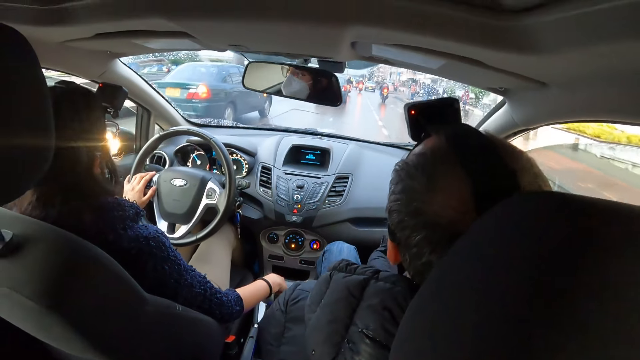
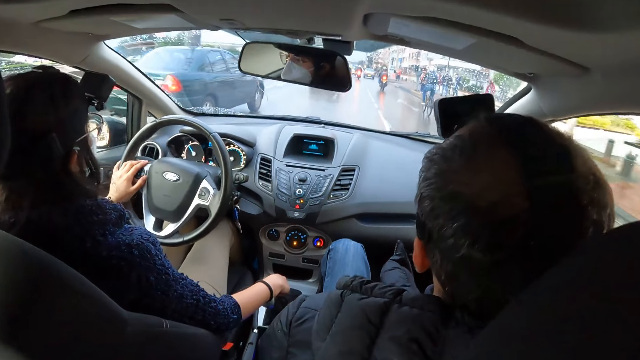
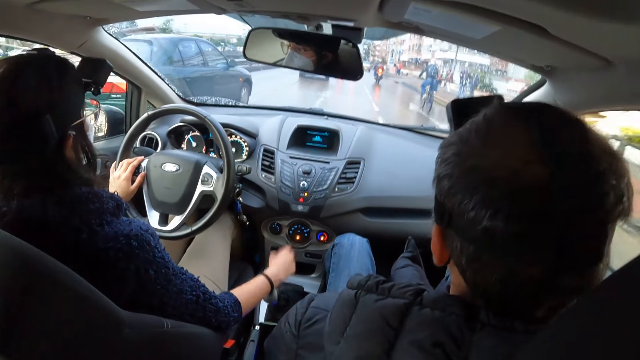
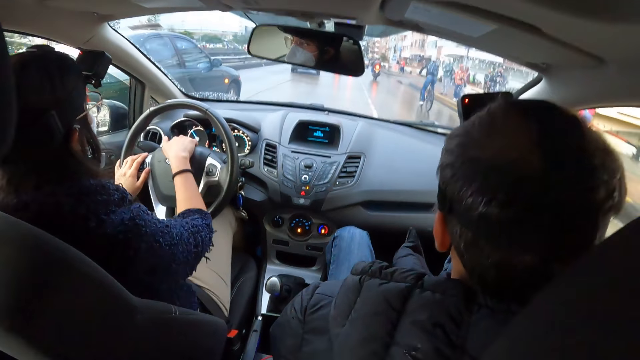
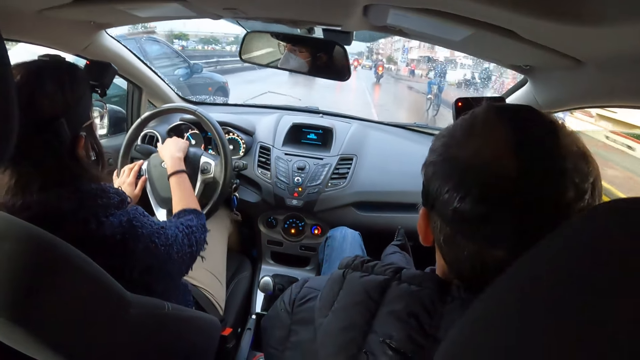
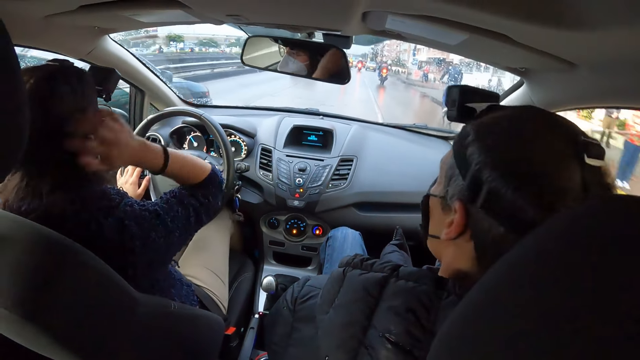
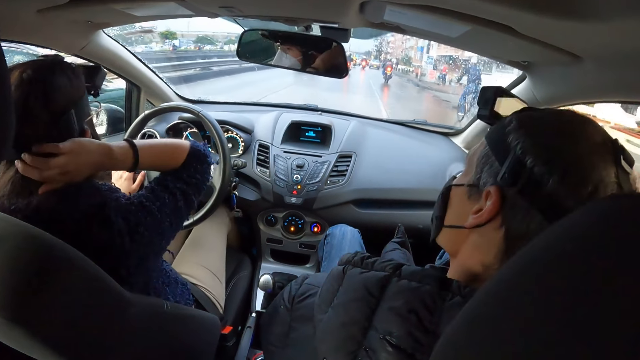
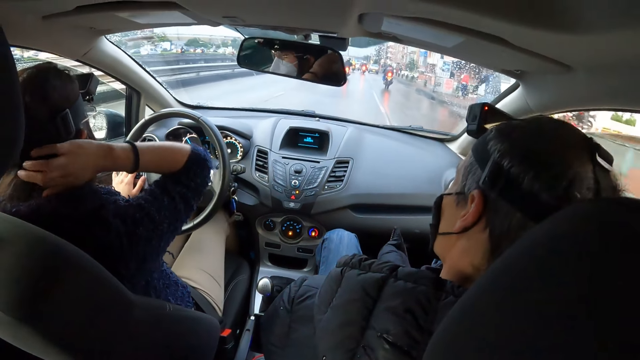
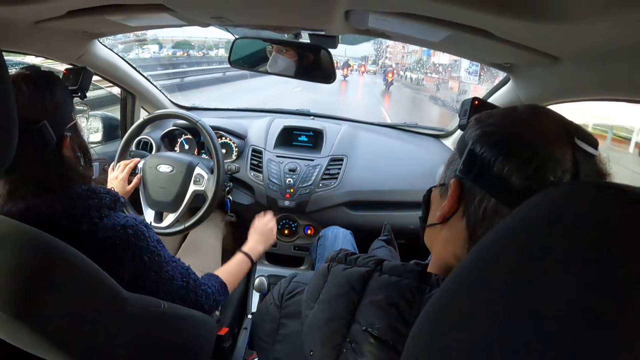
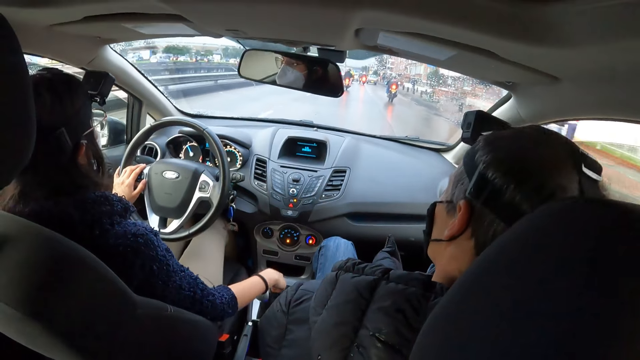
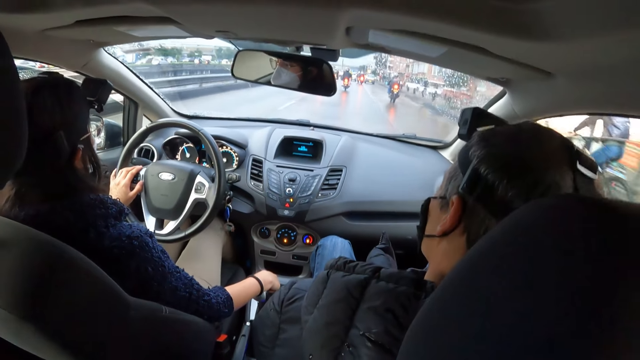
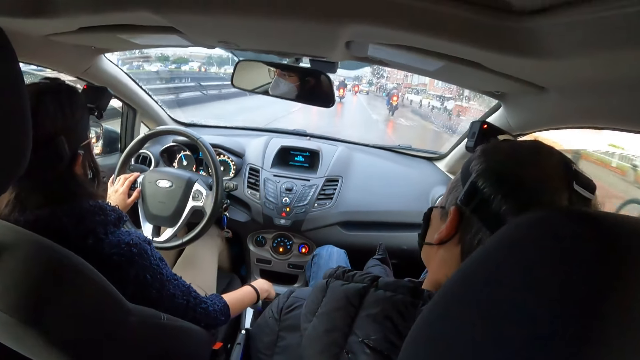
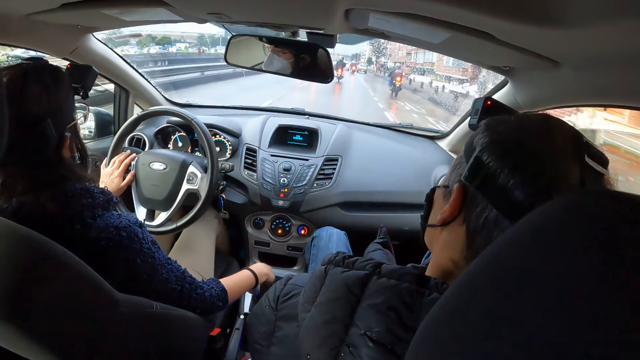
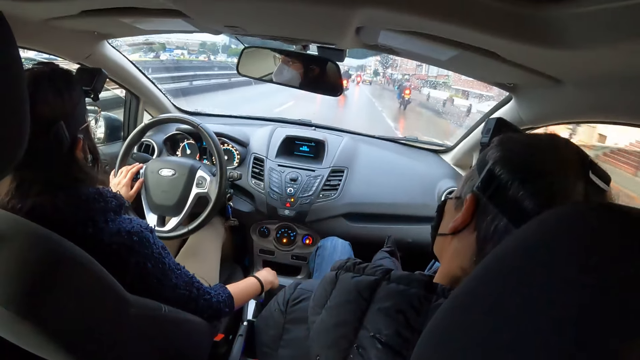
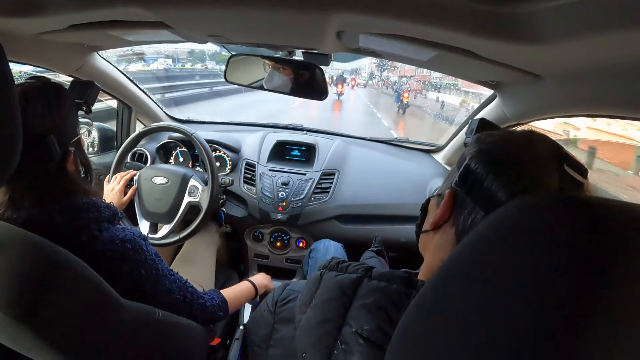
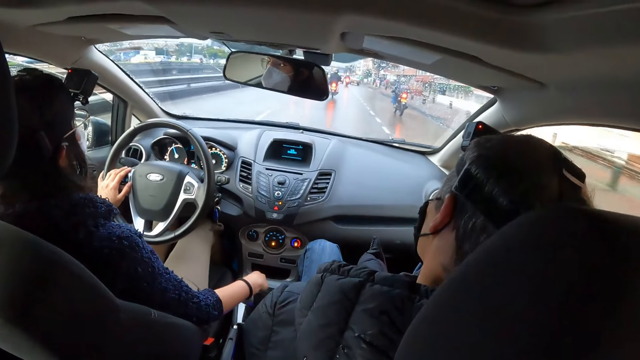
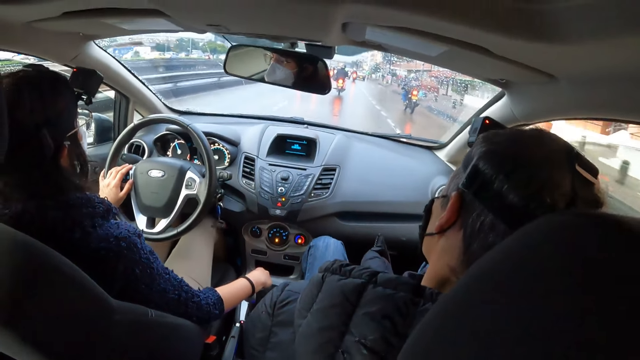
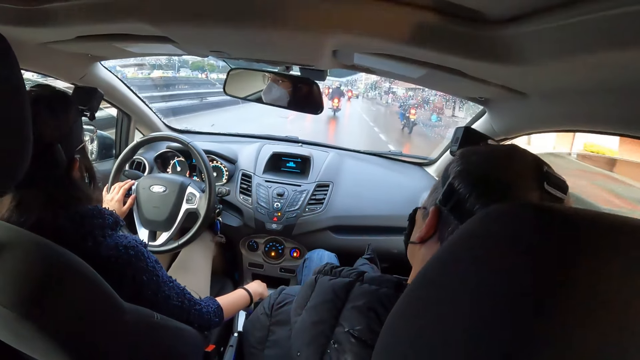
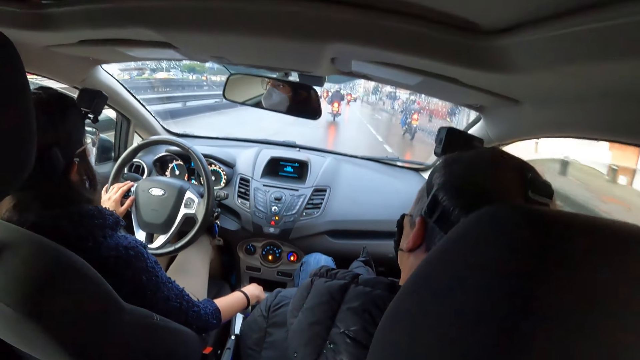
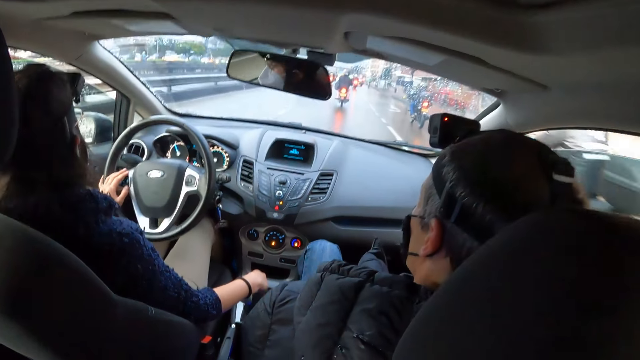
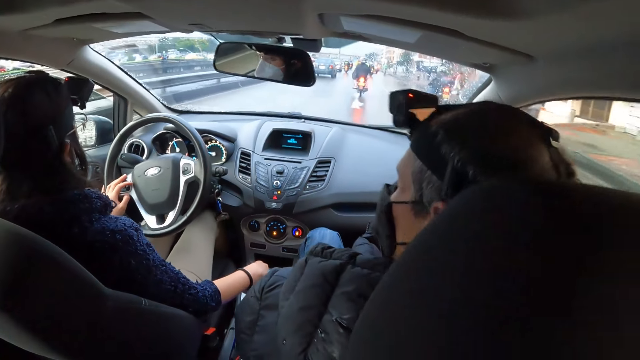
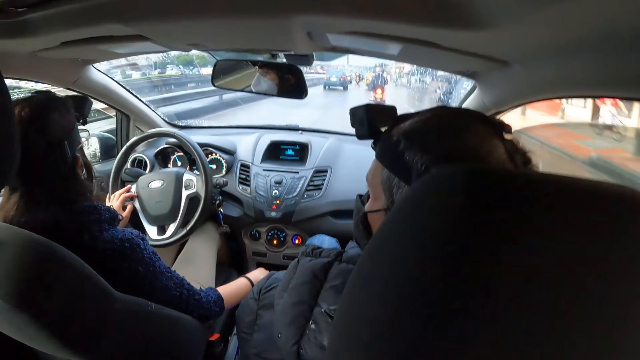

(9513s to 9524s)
The woman presses the car horn with her right hand. The woman lifts the hand. The woman touches her hair with her right hand. The woman places her right hand on the car gear. The camera wearer looks around. The woman drives the car.

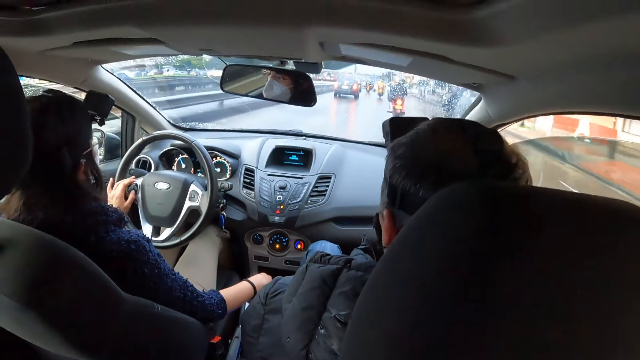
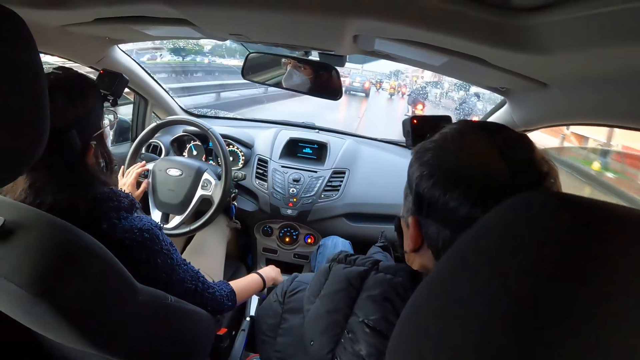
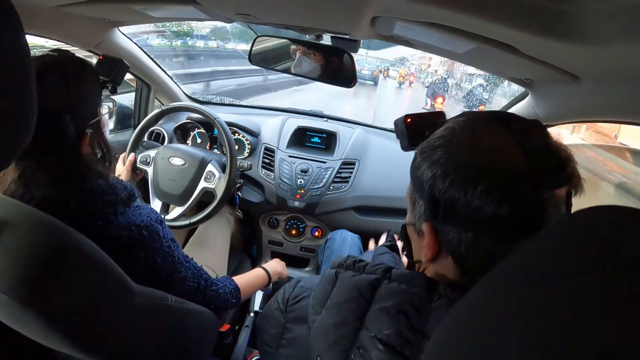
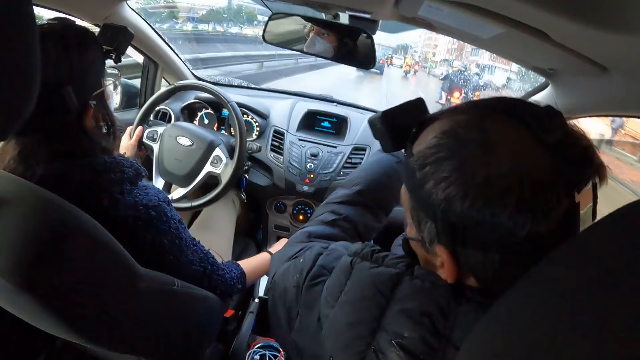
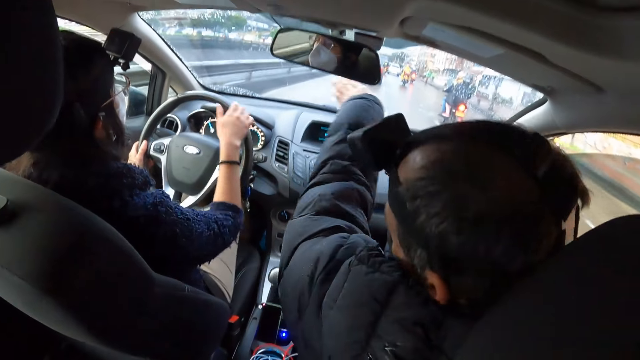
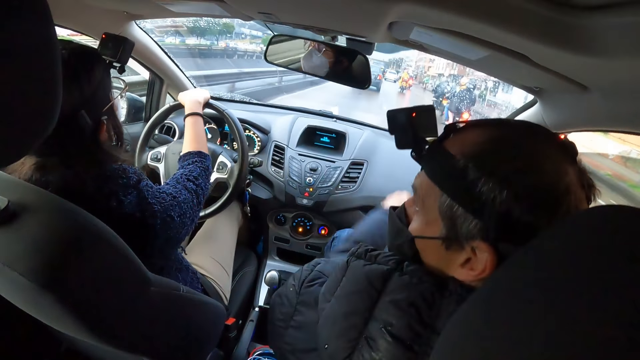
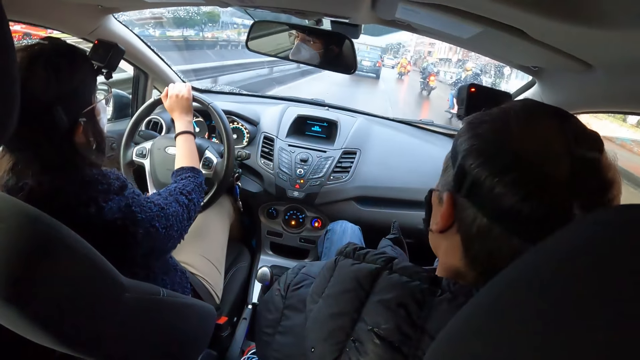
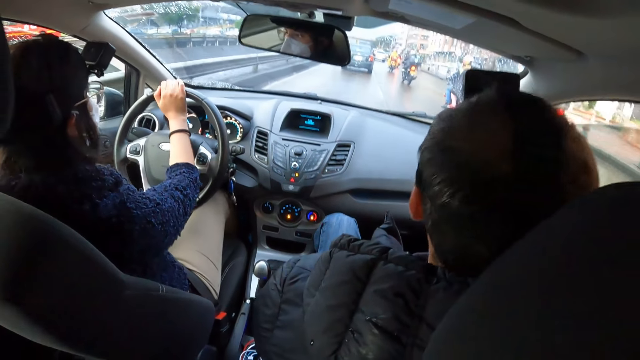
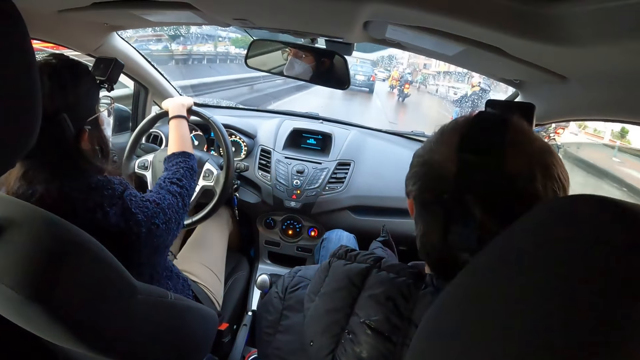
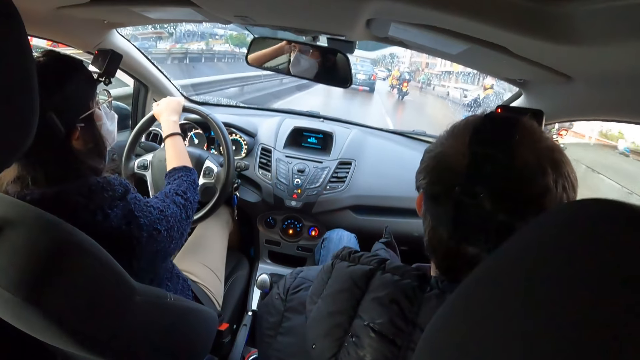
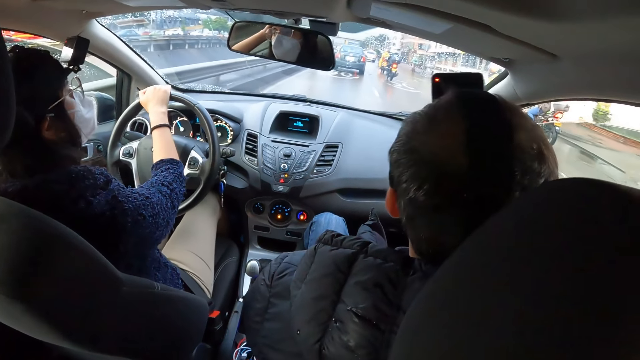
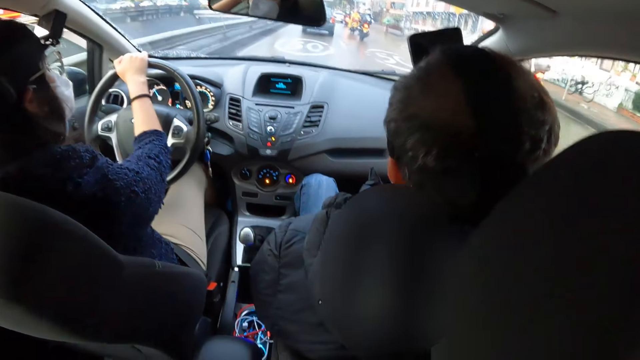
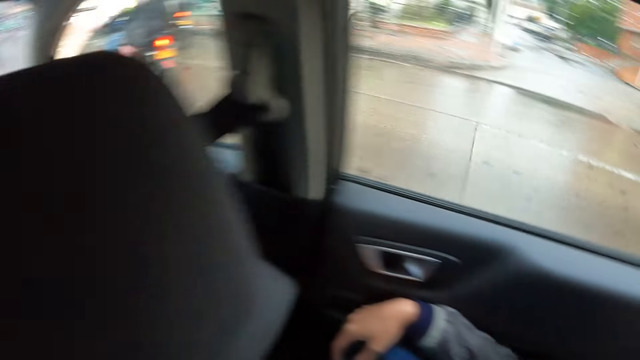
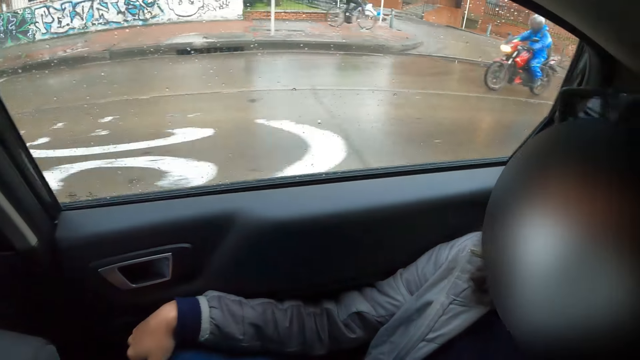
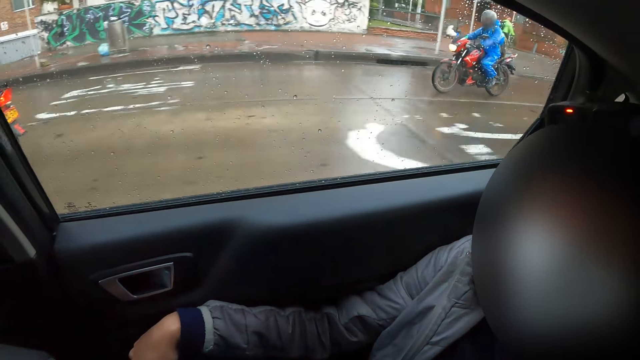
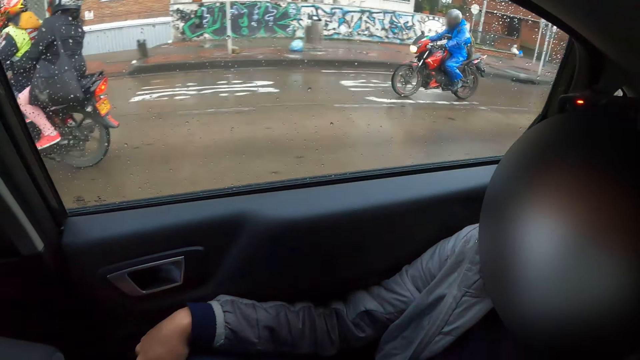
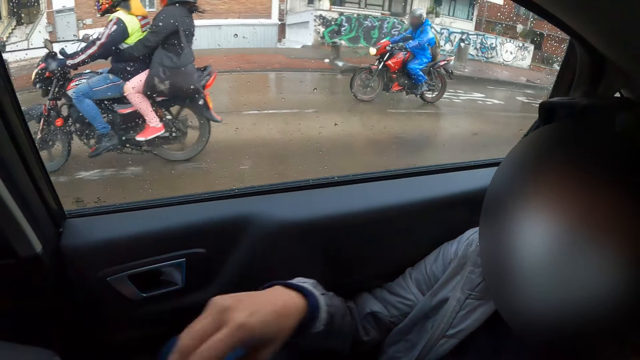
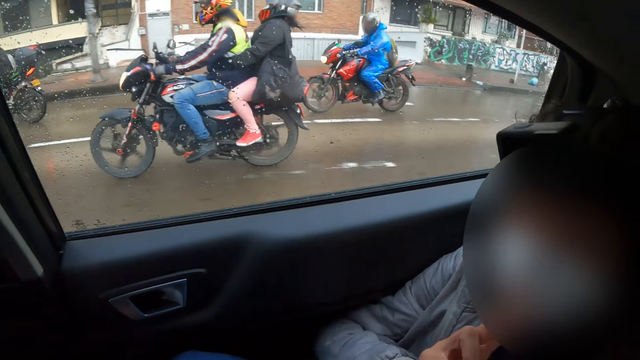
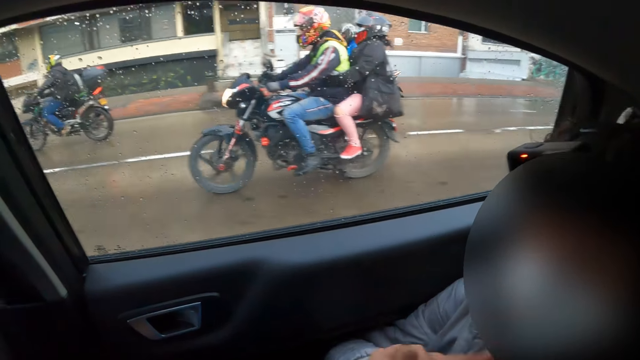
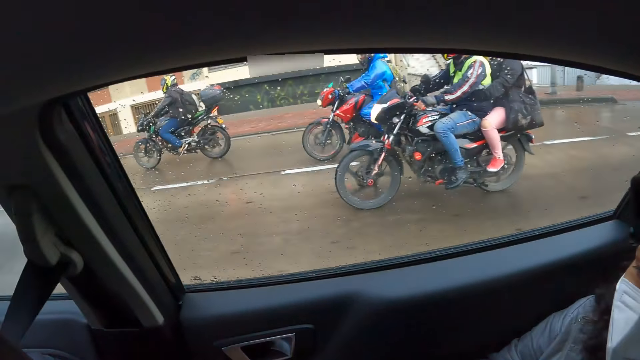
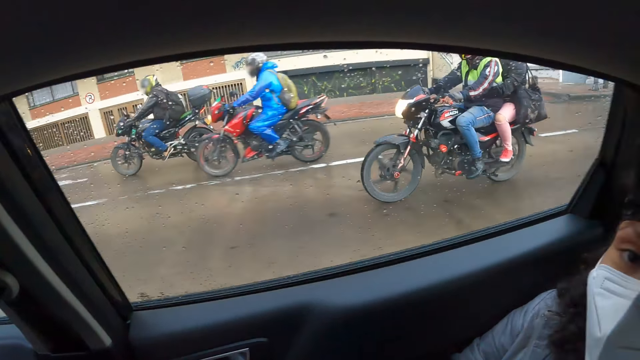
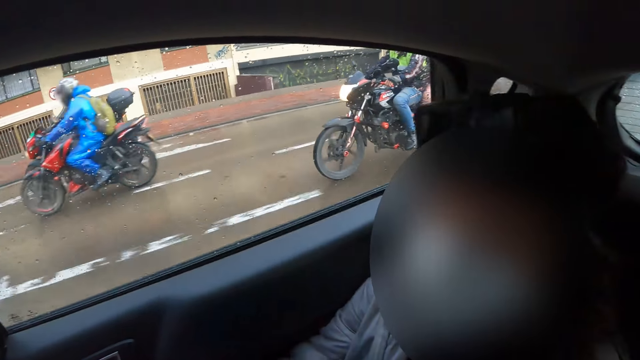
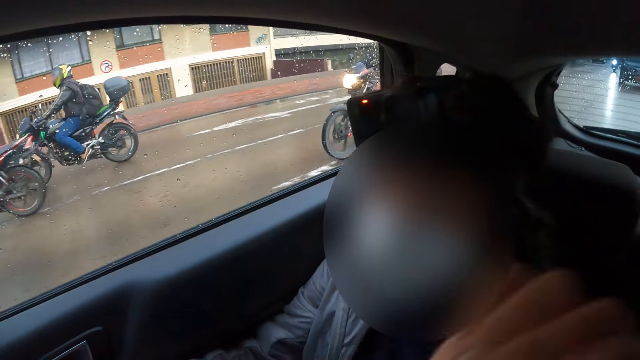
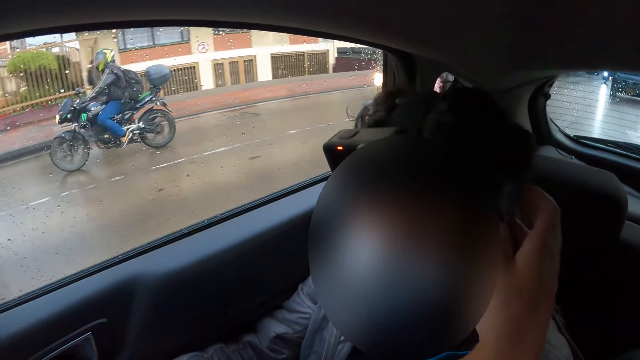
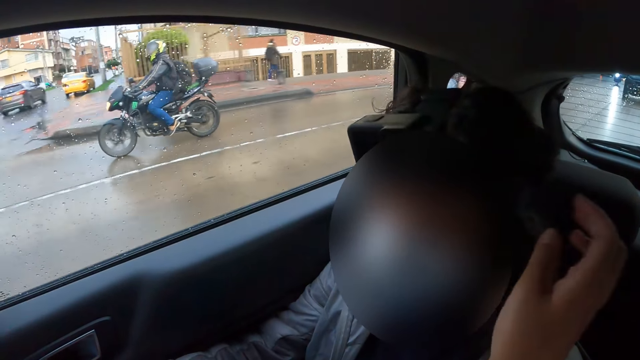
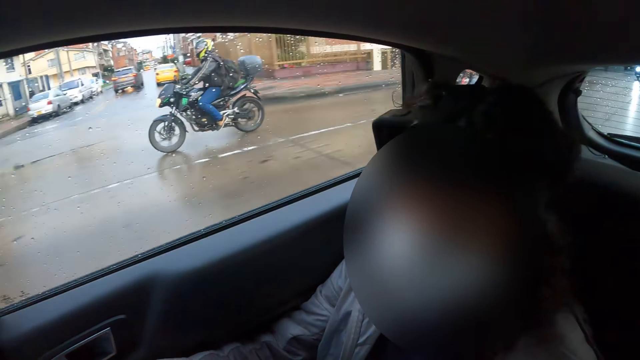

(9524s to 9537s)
The woman drives the car with her right hand on the car steering. A man moves the hand. The camera wearer interacts with the man in the car. He looks around. The man makes gestures with his right hand. Another woman lifts the hand. The camera wearer looks around. The other woman moves the hands. The camera wearer touches a camera on the man's head with his right hand.
